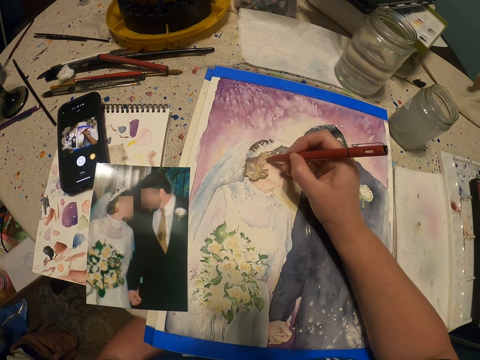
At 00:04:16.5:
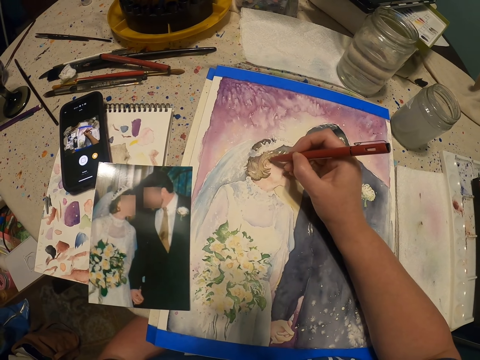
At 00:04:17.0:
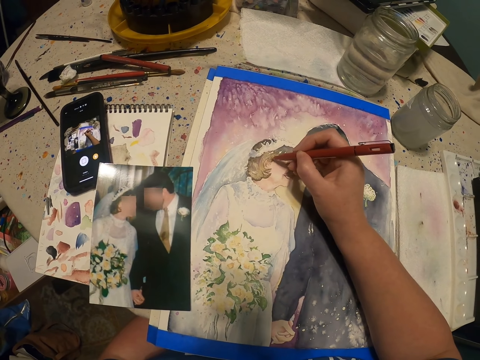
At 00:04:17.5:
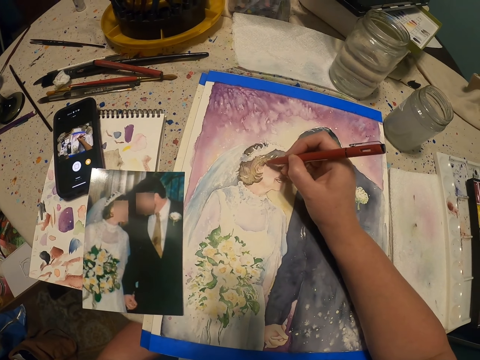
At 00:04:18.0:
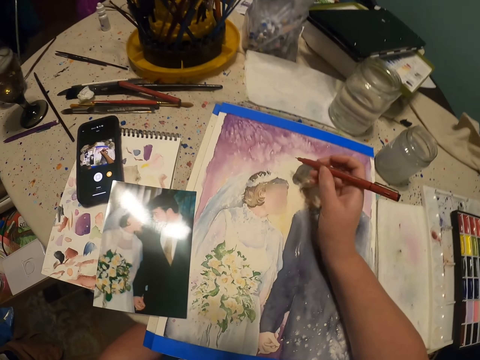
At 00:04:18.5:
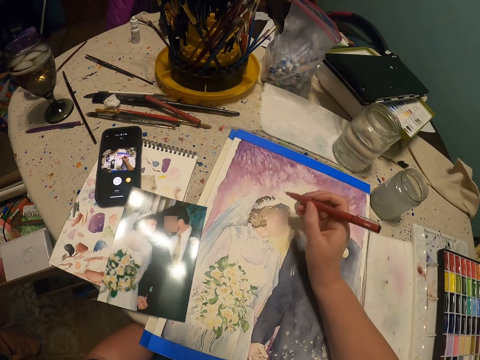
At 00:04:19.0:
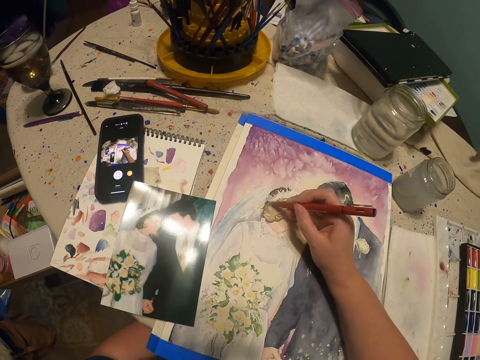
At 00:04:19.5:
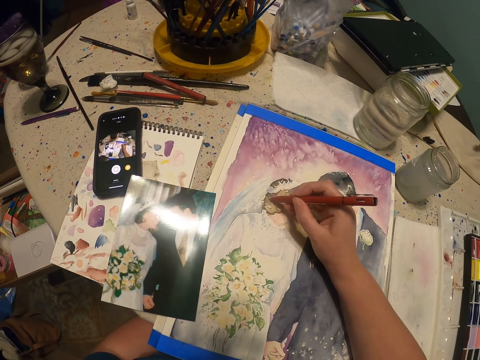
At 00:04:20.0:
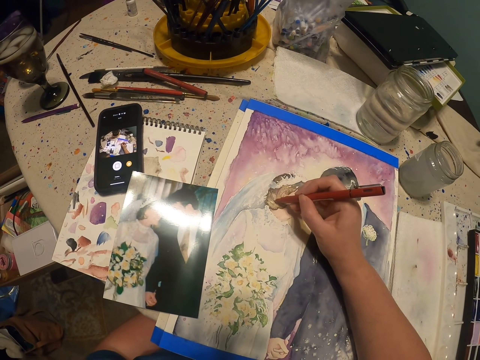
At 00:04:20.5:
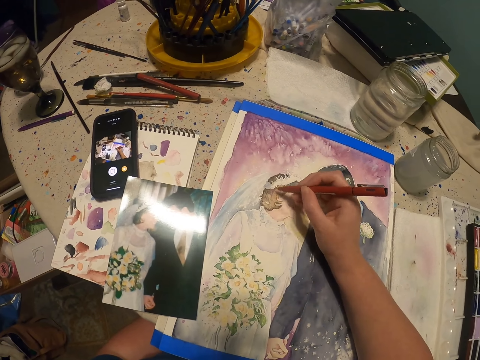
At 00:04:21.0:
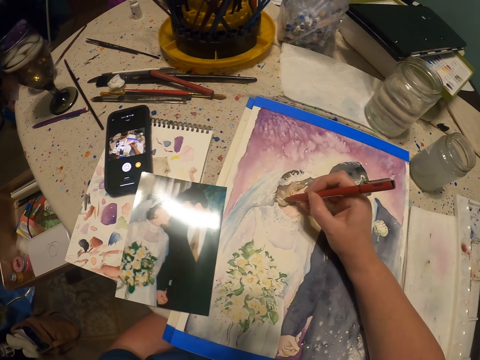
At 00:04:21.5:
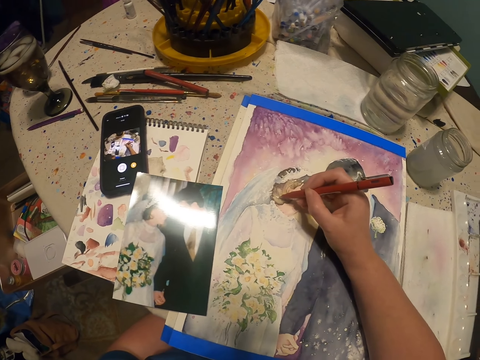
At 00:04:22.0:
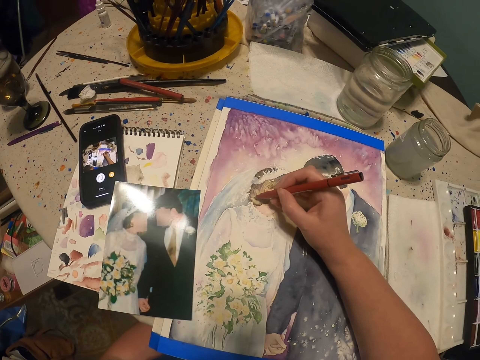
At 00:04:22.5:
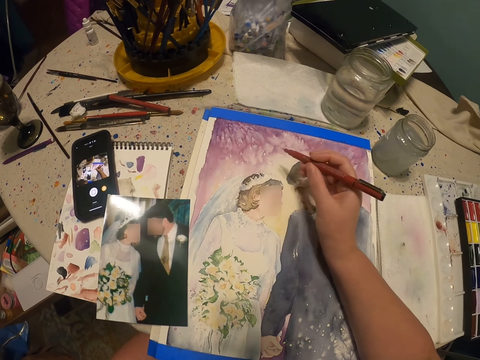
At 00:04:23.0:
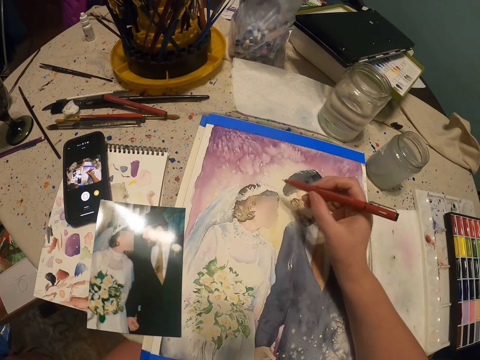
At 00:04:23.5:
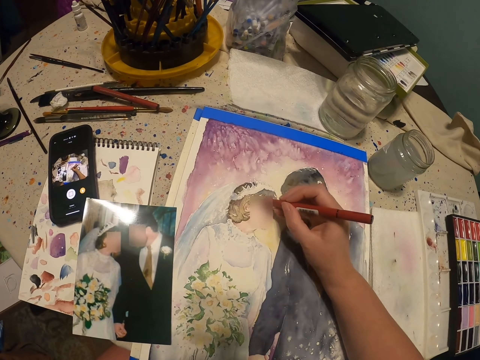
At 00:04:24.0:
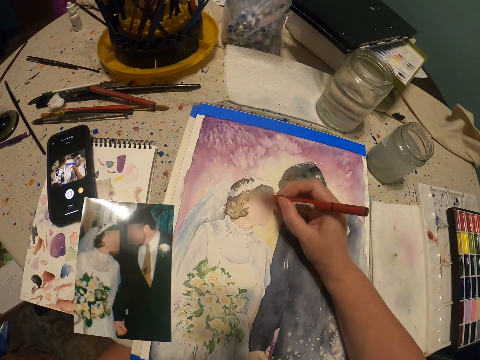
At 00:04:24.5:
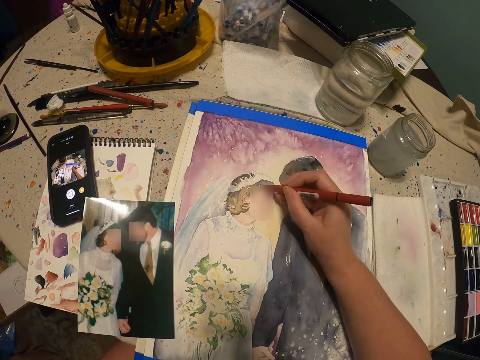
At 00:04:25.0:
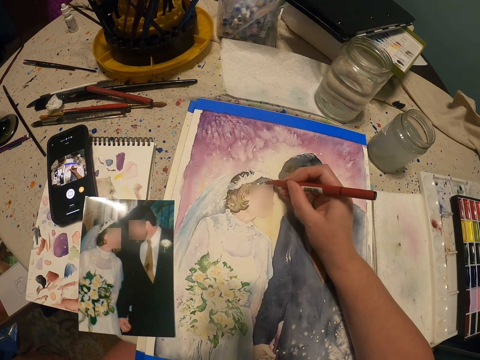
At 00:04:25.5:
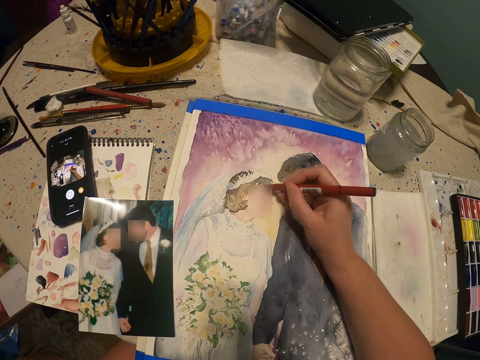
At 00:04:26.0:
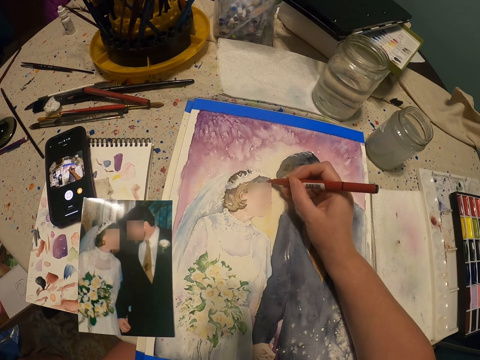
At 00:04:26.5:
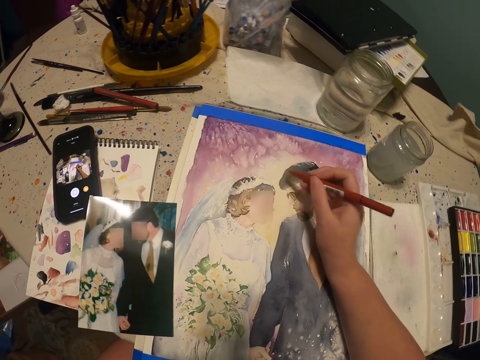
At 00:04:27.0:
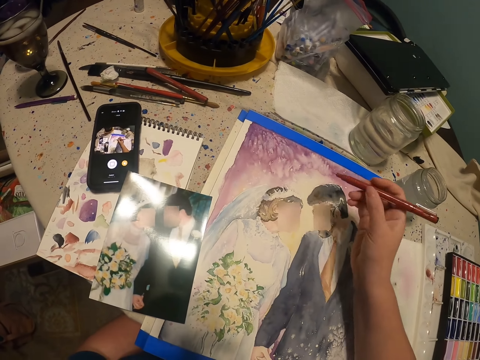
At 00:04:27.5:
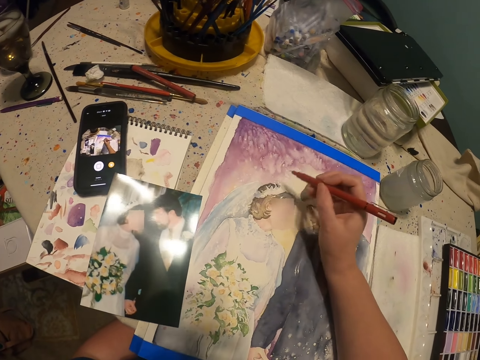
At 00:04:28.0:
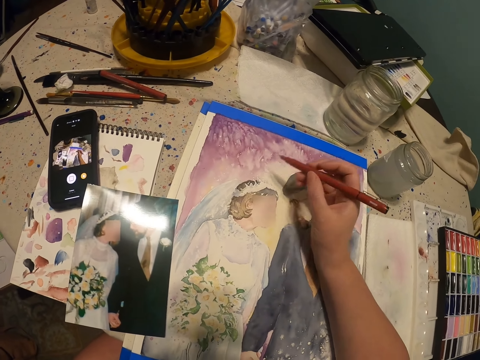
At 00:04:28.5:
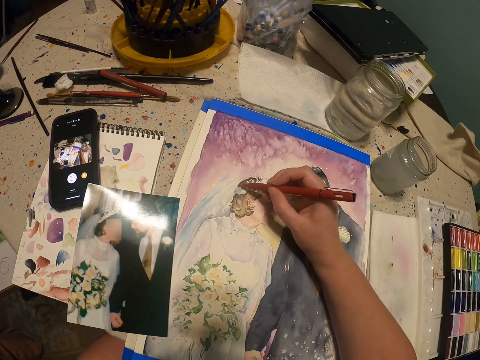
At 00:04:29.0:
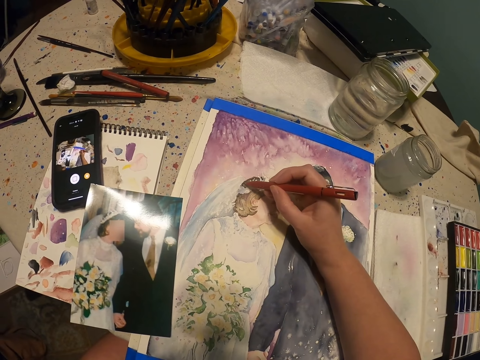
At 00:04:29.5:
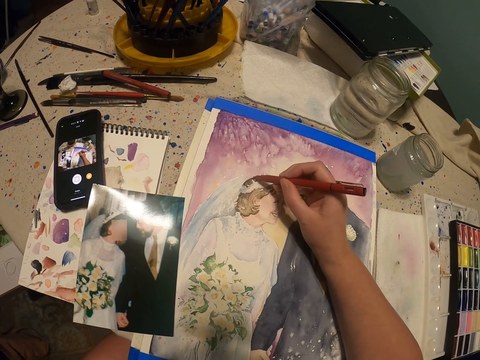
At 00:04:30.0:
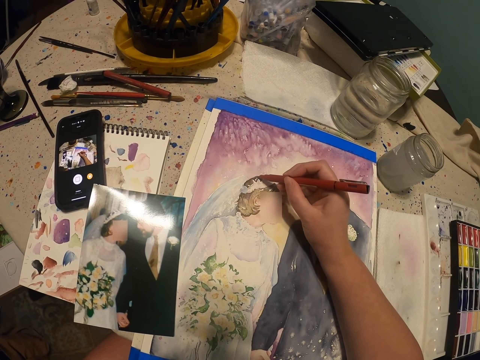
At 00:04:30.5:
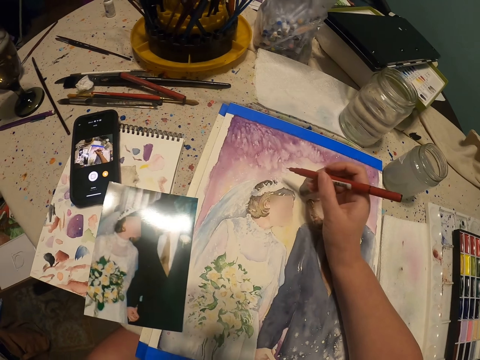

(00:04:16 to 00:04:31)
The camera wearer holds the pen brush. They paint the decoration. They hold the pen brush. They paint the decoration.

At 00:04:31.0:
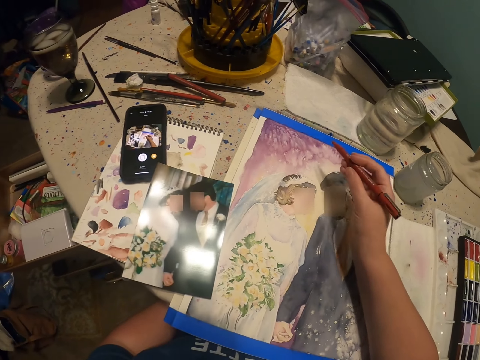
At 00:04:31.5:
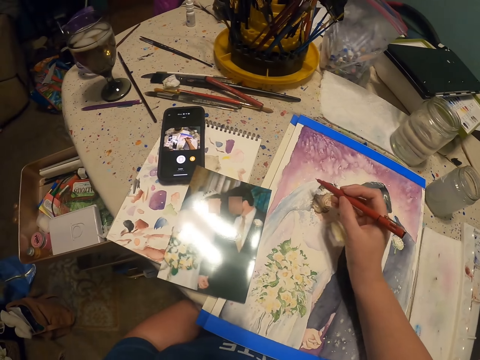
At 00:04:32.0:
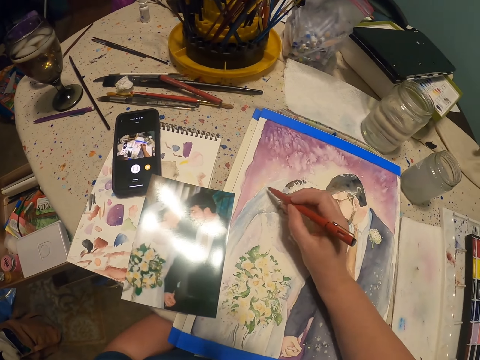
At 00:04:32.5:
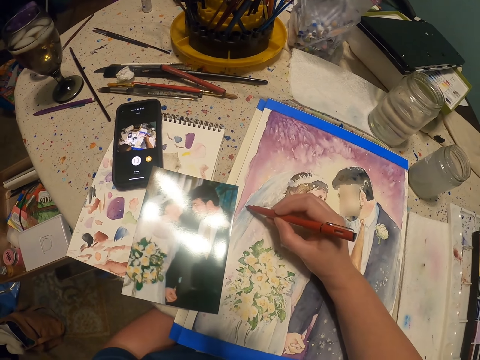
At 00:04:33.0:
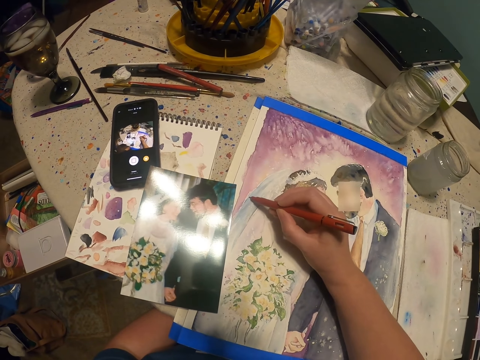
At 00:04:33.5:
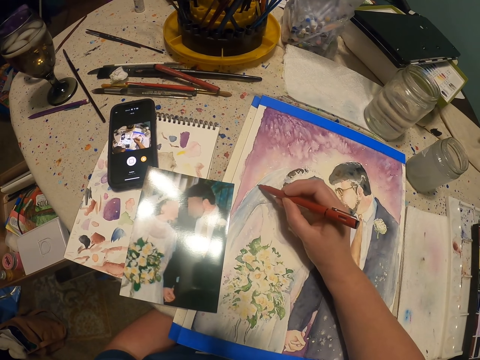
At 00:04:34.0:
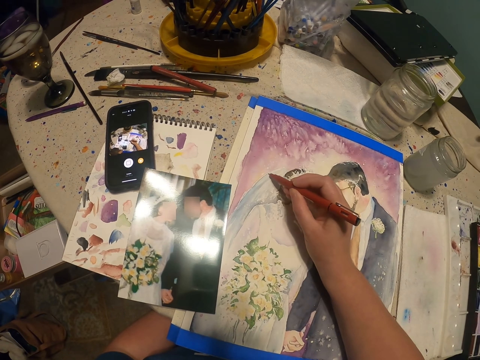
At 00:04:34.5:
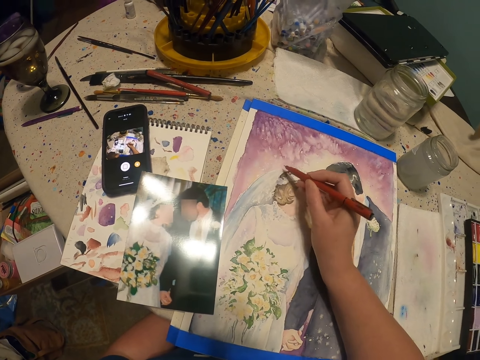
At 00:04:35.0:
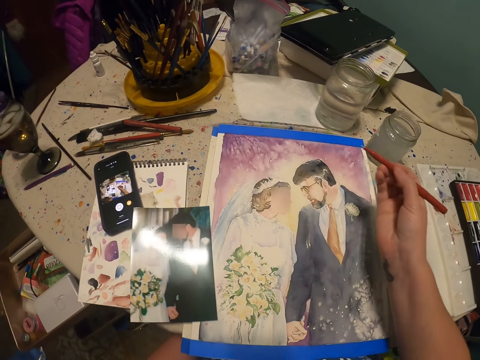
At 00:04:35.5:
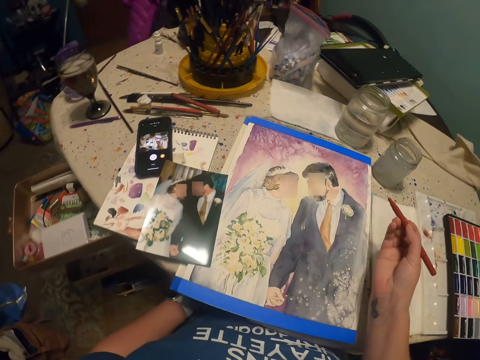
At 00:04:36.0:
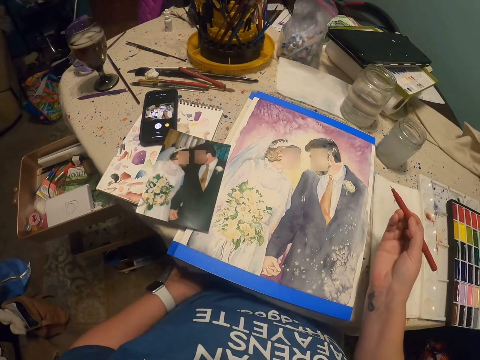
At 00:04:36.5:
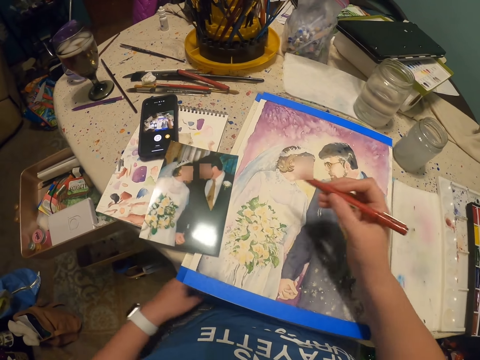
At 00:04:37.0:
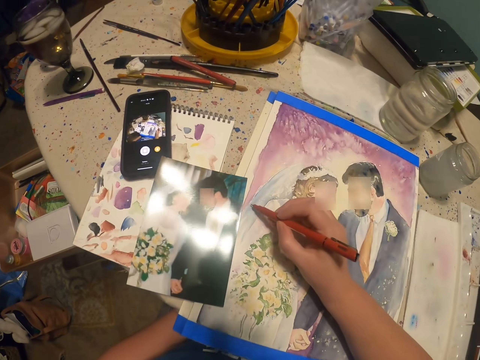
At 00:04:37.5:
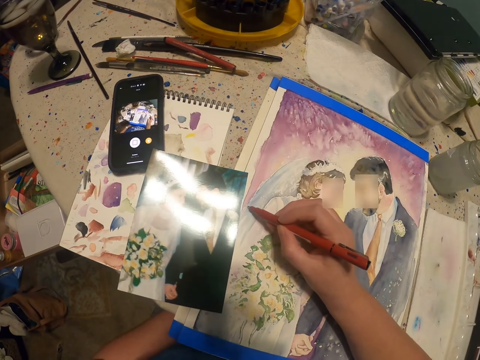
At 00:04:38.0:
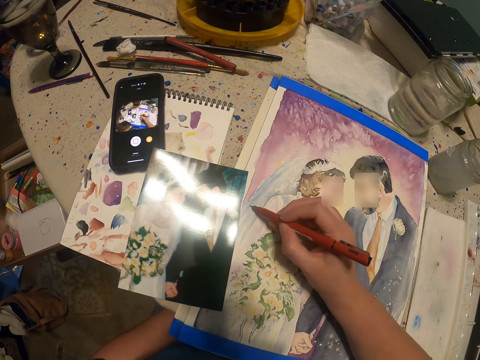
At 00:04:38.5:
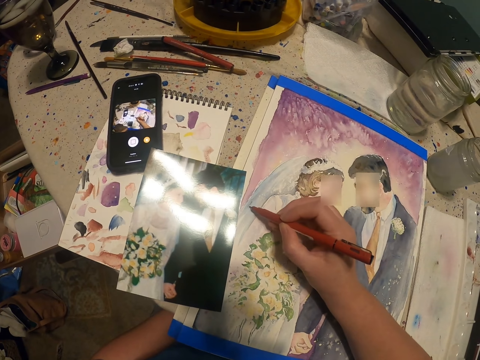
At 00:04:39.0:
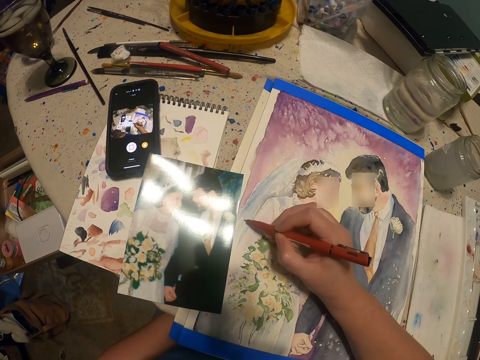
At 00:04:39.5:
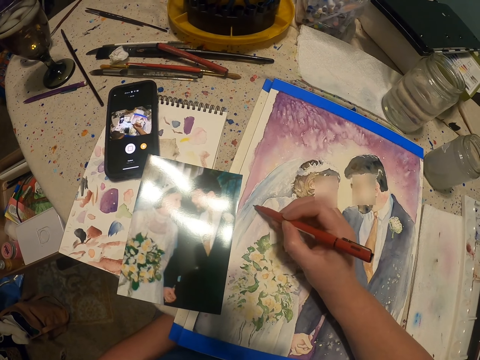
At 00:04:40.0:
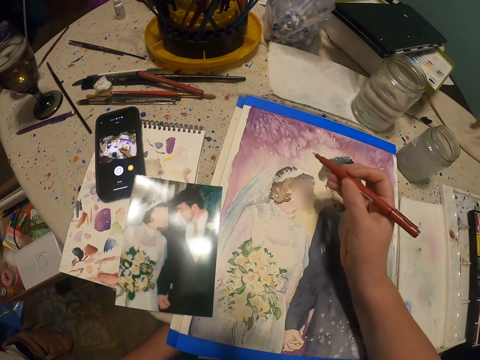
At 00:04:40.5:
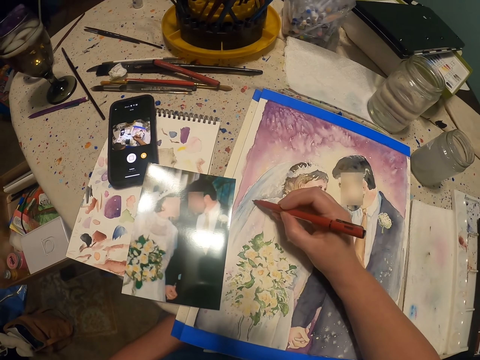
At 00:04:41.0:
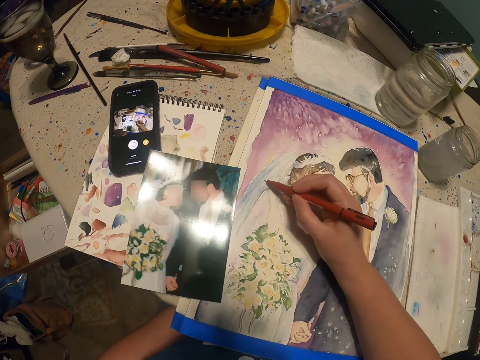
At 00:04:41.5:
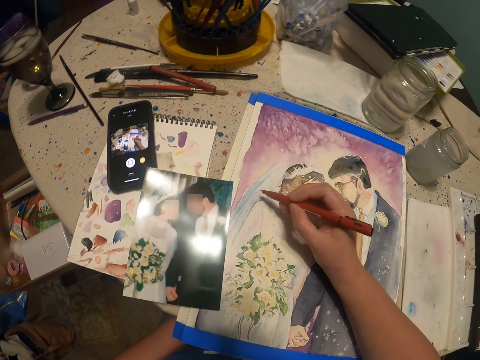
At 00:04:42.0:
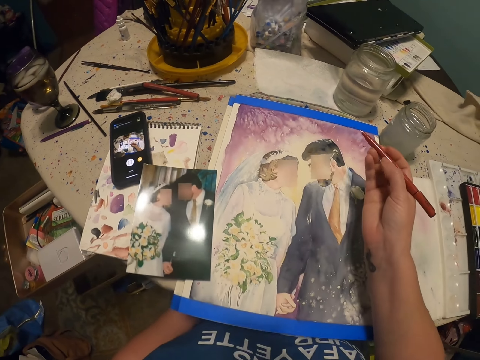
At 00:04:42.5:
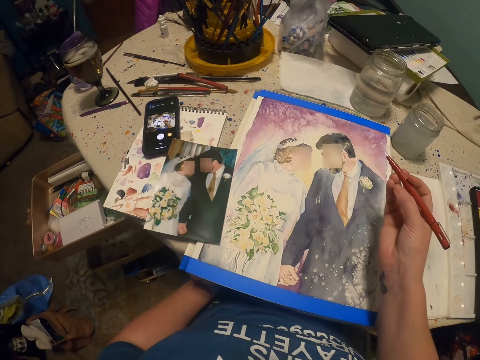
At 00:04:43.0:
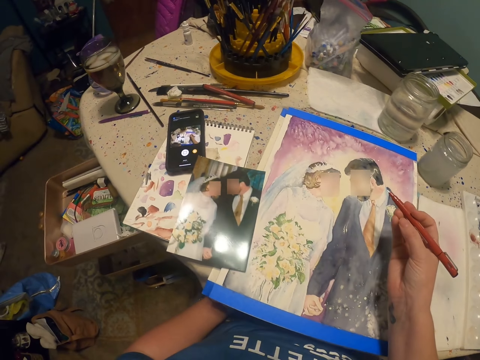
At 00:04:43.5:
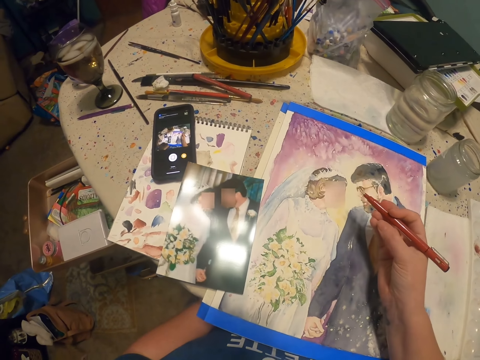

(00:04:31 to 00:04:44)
The camera wearer holds the pen brush. They paint the decoration. They hold the pen brush. They paint the decoration. They hold the pen brush.
